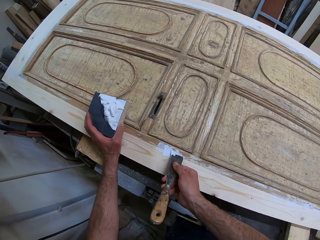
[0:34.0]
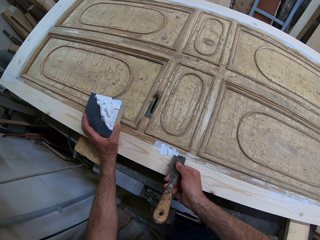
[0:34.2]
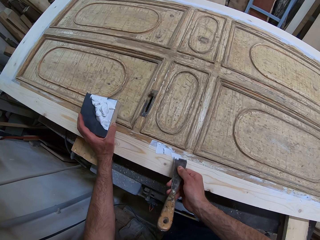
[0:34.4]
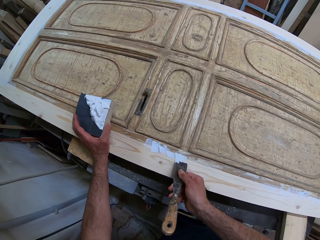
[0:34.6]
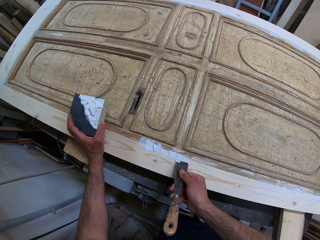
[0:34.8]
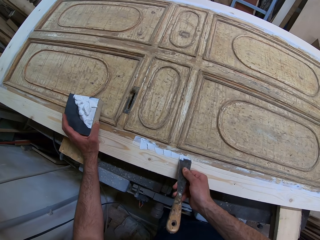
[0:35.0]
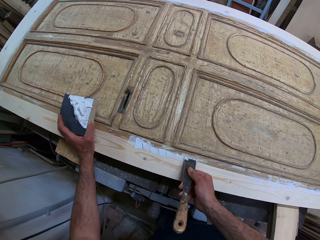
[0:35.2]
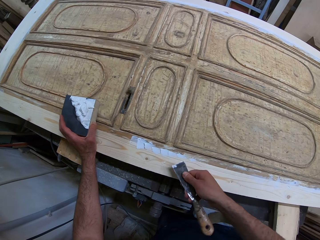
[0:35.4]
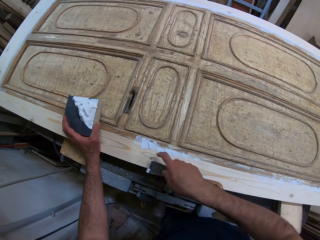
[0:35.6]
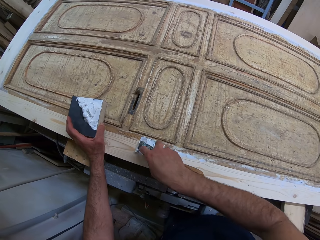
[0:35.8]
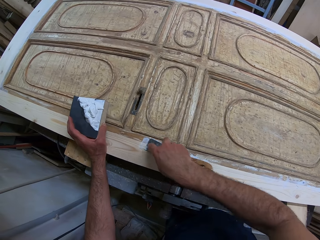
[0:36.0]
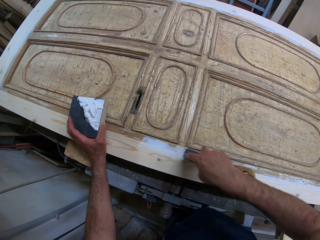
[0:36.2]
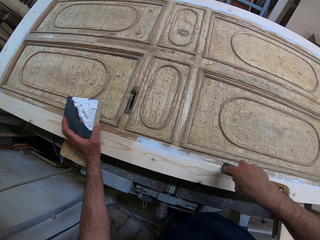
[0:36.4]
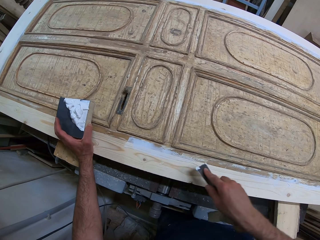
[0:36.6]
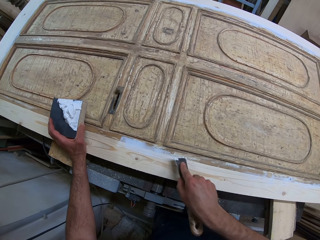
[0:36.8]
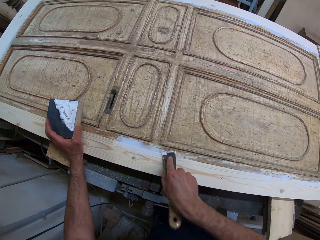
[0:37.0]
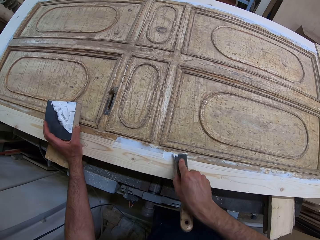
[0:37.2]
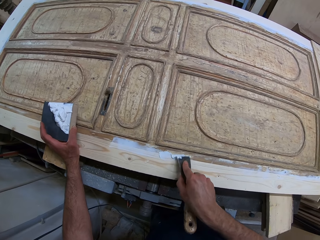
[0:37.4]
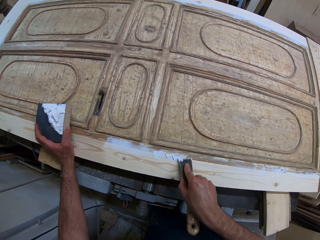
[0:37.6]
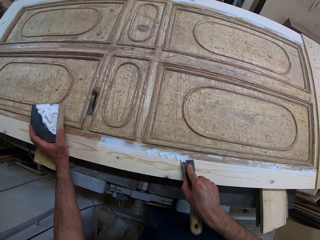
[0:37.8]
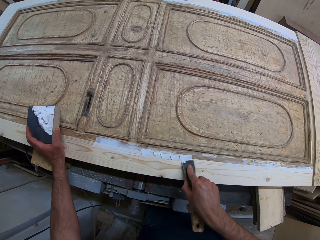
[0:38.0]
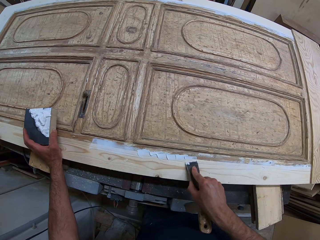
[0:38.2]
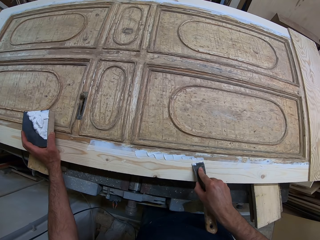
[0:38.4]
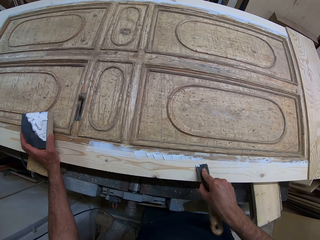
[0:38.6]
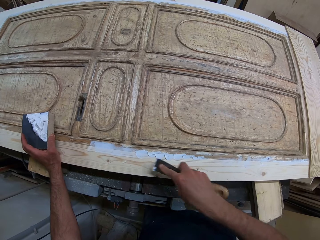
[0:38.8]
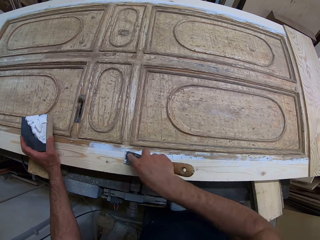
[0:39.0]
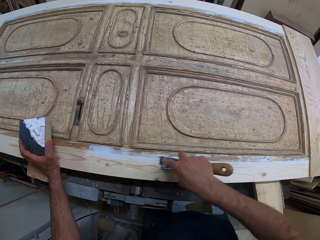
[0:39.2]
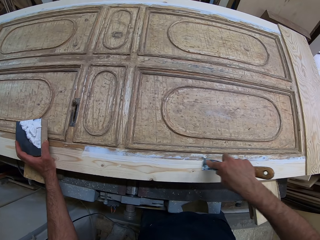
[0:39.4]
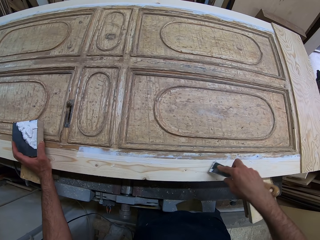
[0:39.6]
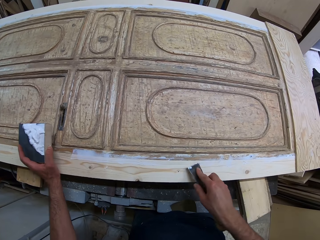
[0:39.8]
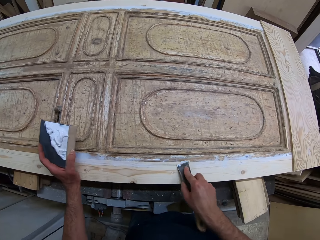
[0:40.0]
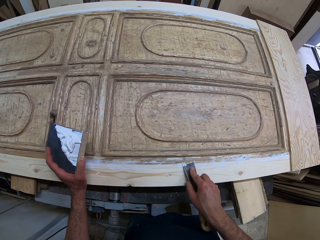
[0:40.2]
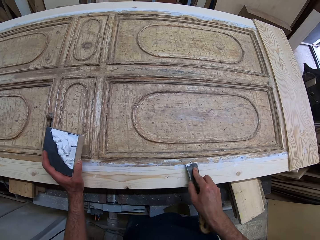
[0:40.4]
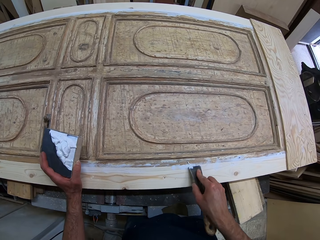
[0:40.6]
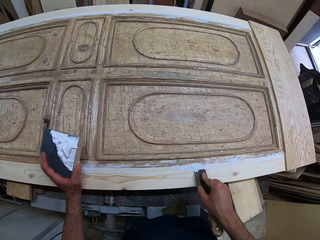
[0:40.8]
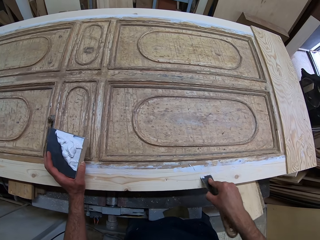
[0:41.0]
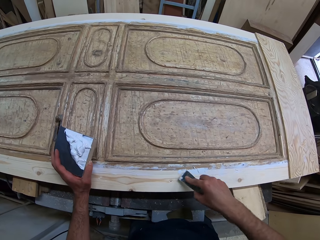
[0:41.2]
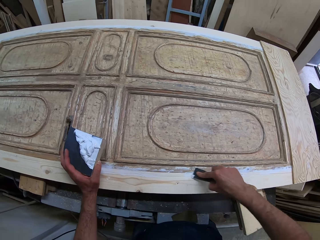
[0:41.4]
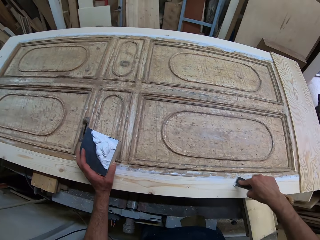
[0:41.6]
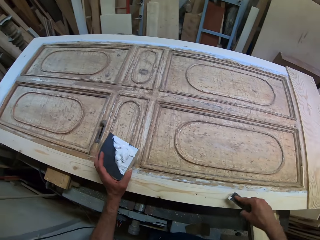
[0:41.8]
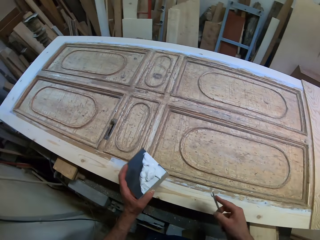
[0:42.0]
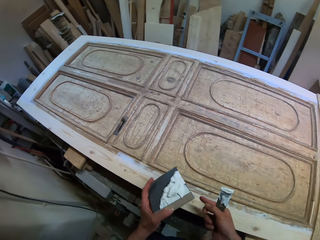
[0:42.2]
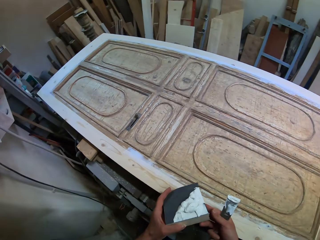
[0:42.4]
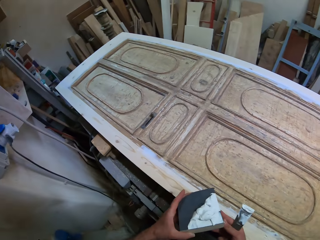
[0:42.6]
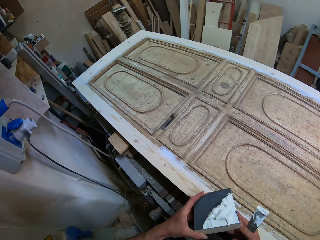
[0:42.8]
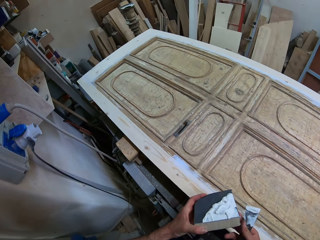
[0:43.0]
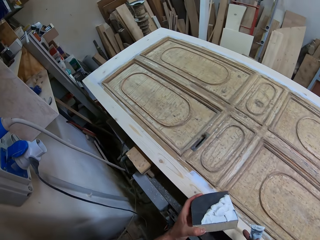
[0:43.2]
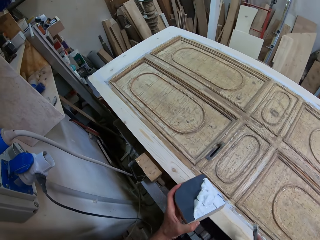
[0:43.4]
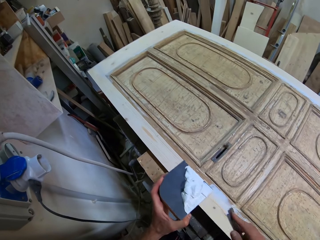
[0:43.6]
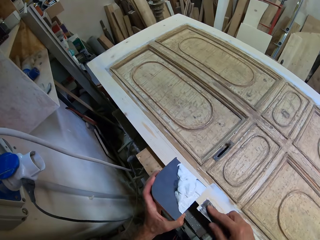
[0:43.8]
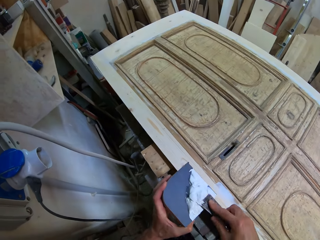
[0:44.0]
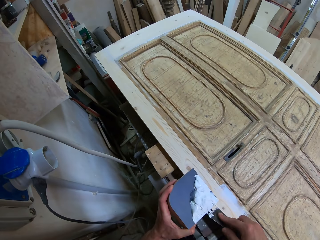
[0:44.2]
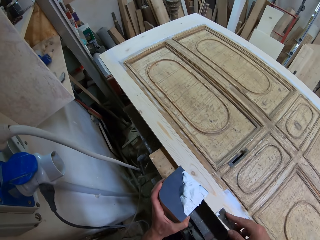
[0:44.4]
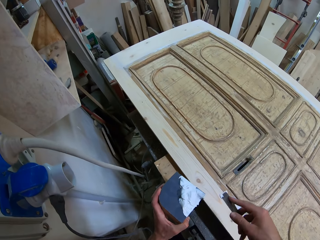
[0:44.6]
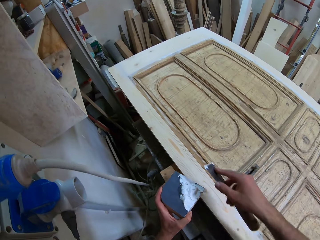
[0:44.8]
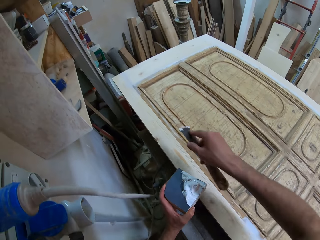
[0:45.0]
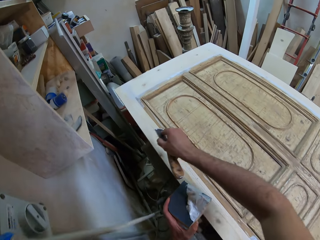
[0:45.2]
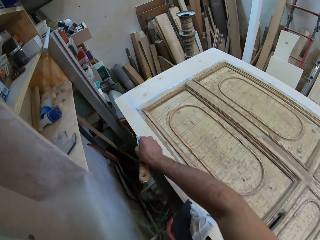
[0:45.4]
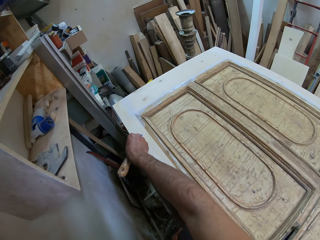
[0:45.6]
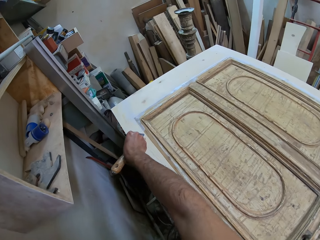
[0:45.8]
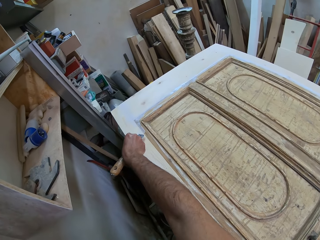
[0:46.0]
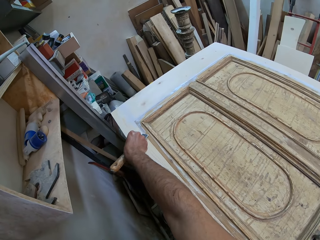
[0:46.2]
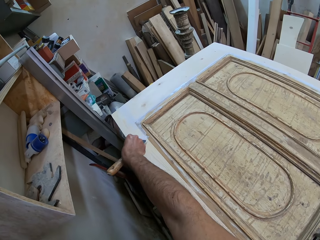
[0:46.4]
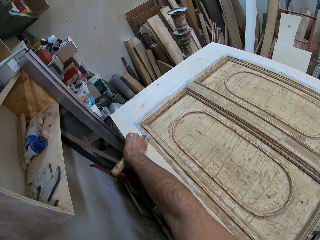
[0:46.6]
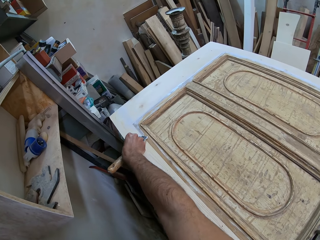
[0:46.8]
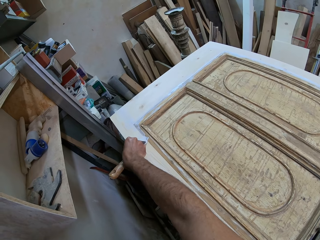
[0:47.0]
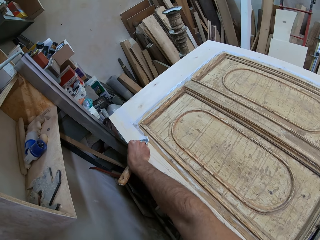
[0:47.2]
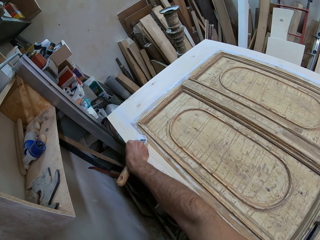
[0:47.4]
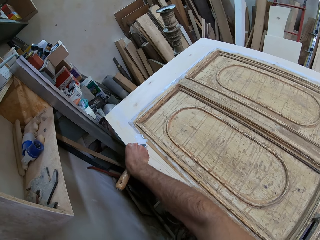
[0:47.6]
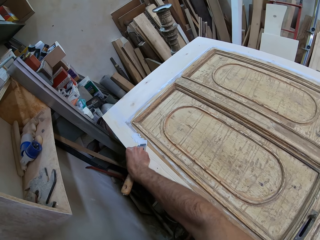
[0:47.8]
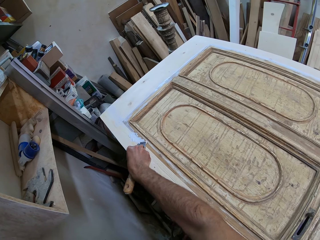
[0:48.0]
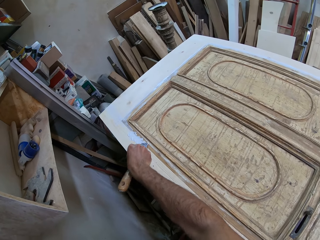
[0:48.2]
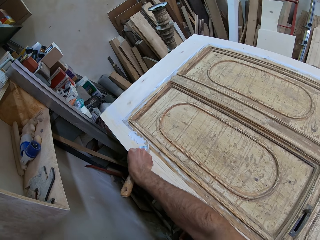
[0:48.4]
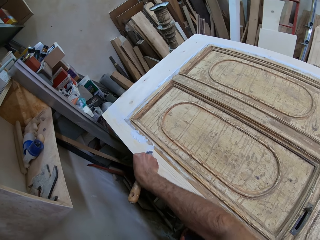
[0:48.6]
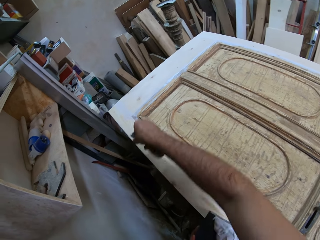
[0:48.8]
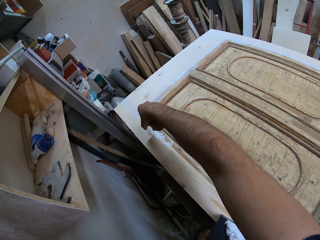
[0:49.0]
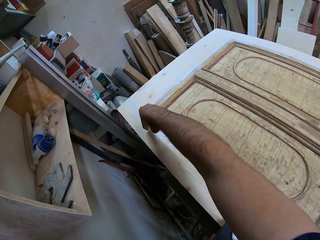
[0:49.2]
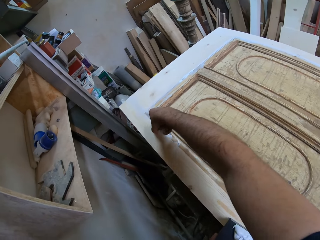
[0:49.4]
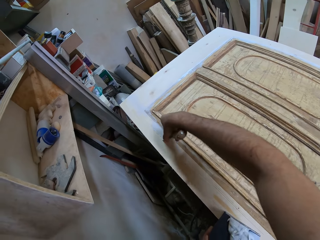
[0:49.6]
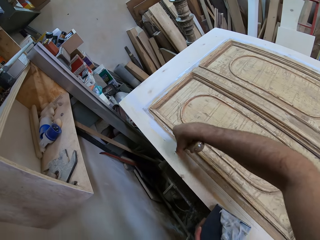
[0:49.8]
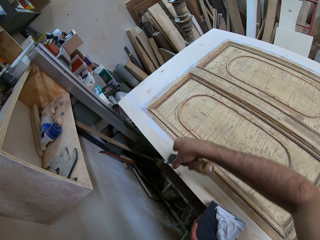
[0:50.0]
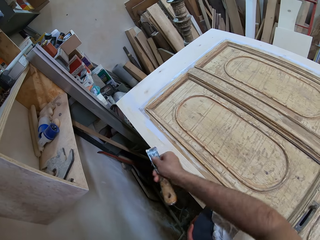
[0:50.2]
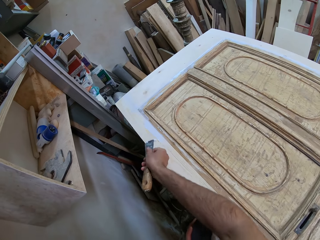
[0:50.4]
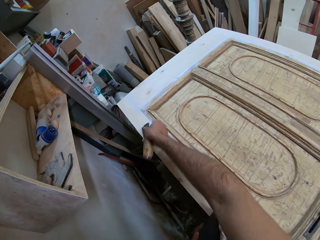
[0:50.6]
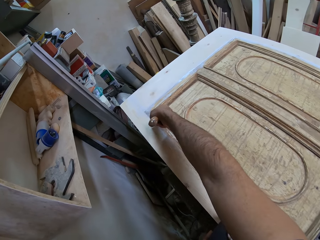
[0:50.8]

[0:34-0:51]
The camera wearer holds the black box with his two hands. He takes wood glue from the top of the black box with the chisel. He applies the wood glue on the woodwork with the chisel.

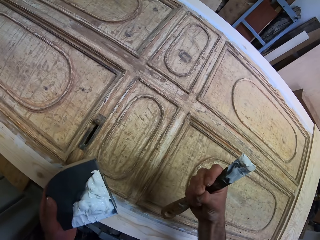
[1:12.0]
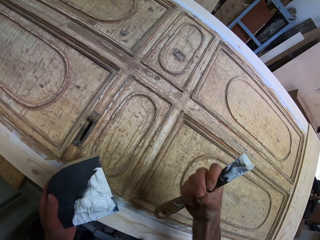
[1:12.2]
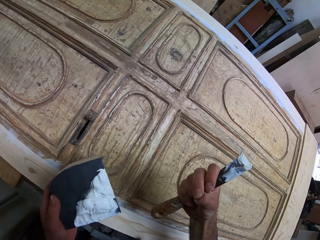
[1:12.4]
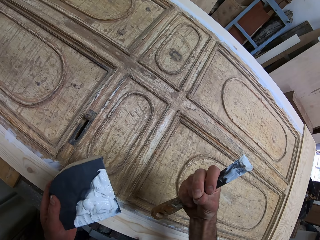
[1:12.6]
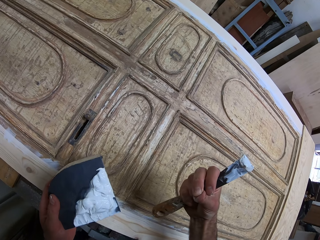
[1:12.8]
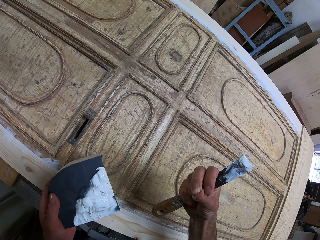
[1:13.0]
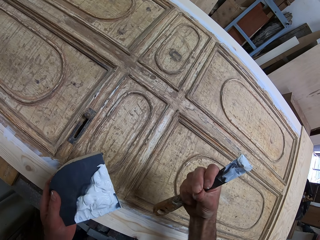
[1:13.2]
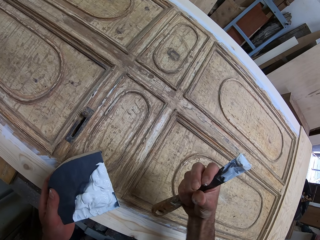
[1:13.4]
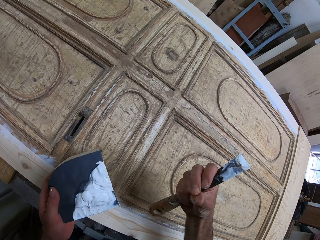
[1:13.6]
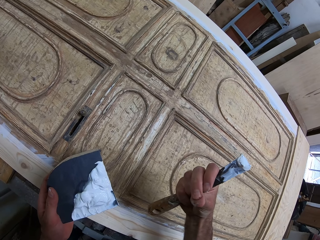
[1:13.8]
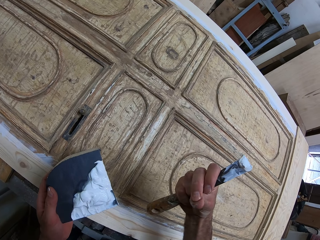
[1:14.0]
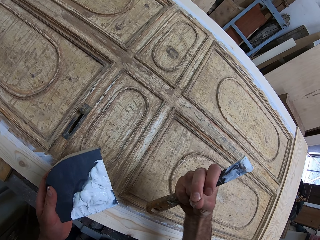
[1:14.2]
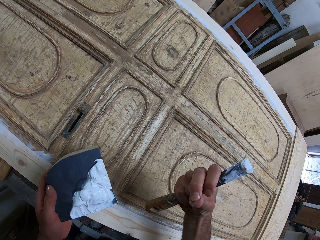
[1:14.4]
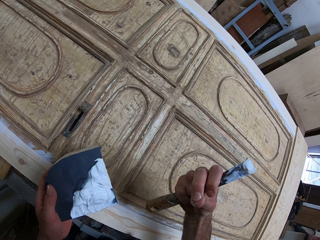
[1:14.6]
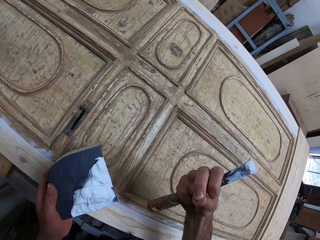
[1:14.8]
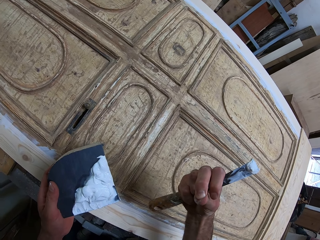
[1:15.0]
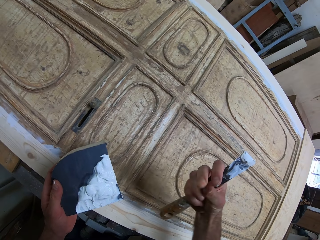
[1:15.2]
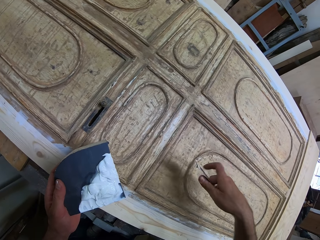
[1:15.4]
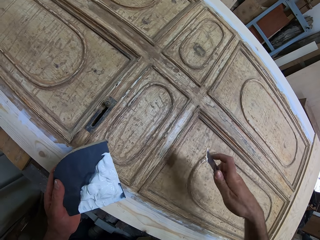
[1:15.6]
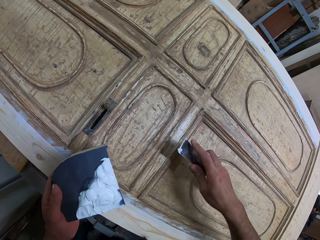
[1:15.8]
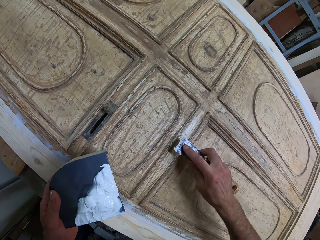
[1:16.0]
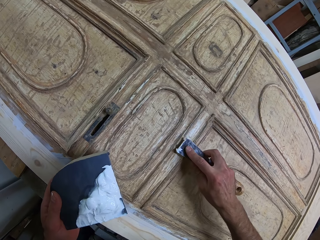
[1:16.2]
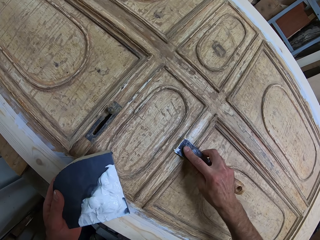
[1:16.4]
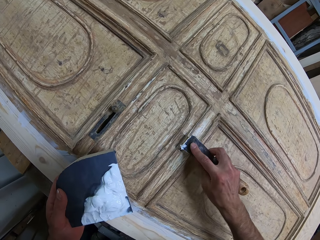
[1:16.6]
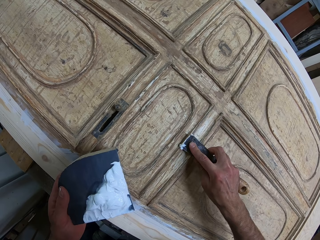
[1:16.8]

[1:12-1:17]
The camera wearer stares at the figures. He rubs his thumb with his other fingers. He applies the wood glue on the woodwork with the chisel.
